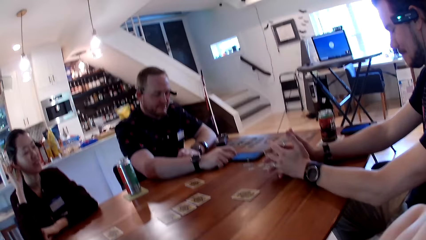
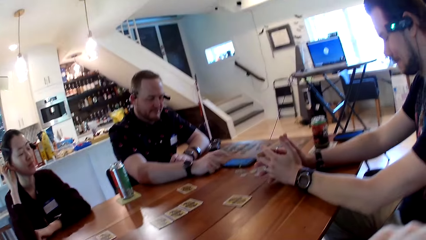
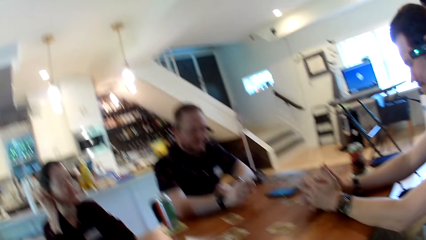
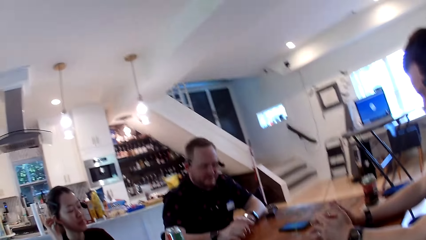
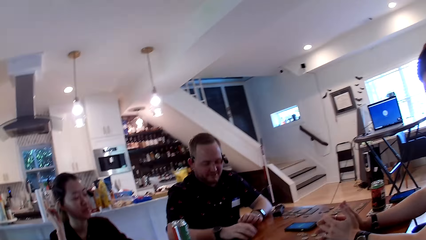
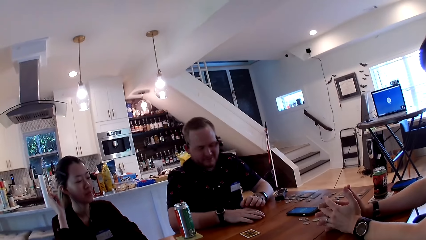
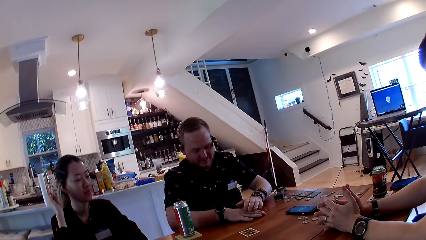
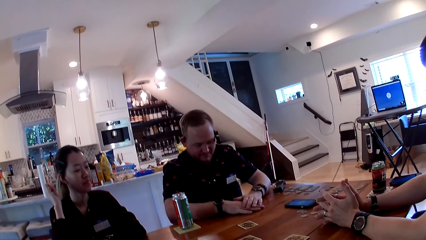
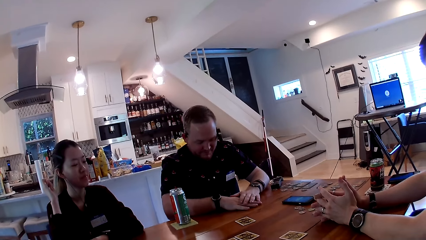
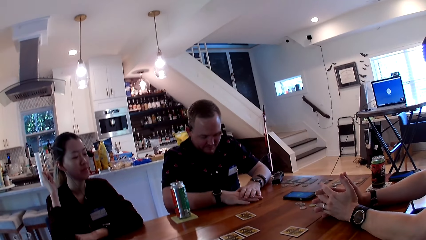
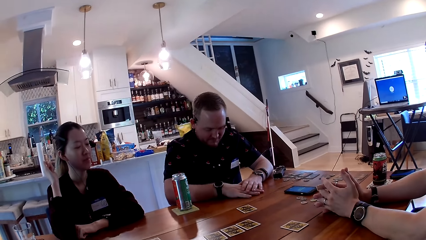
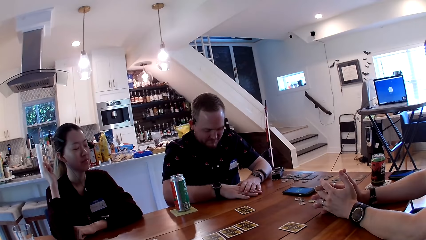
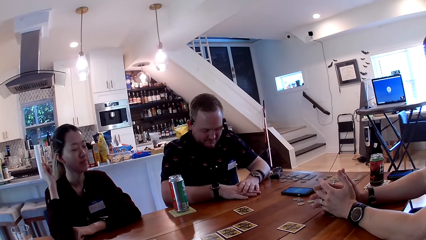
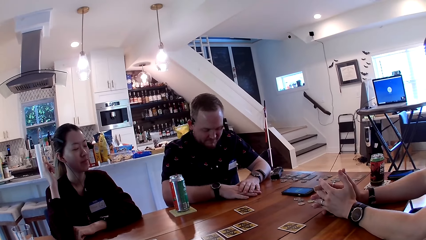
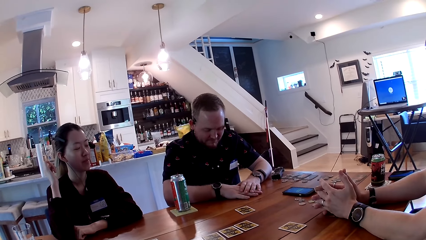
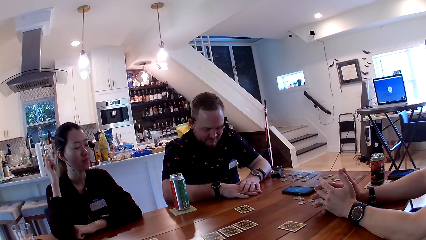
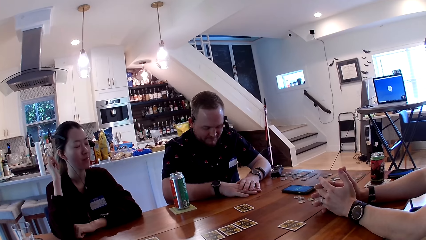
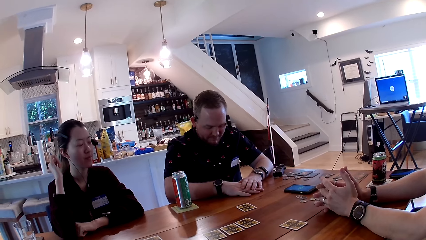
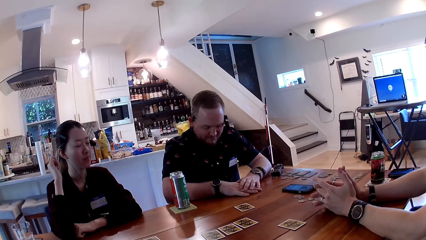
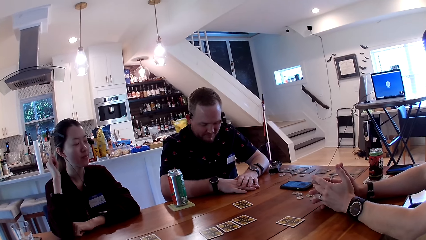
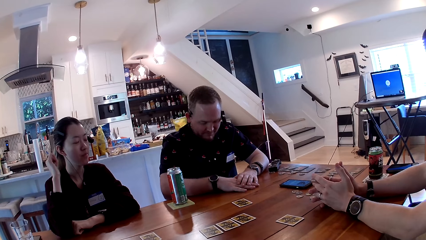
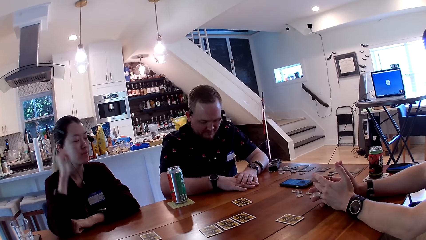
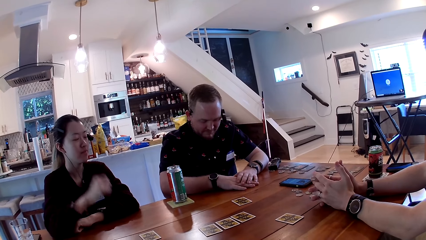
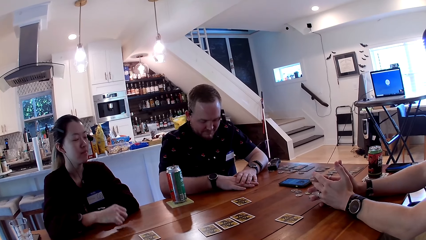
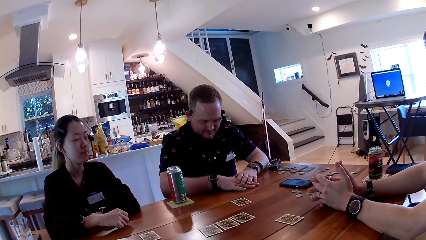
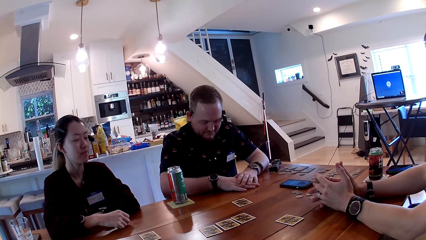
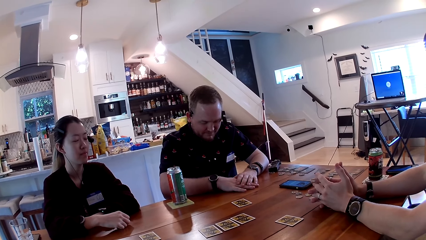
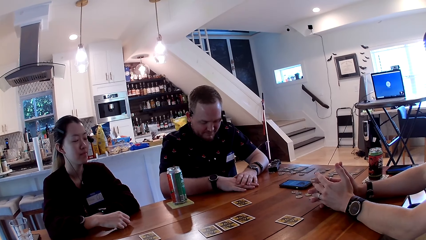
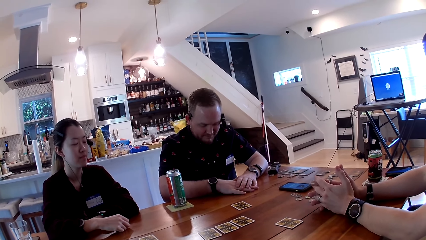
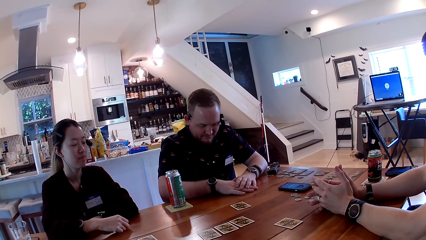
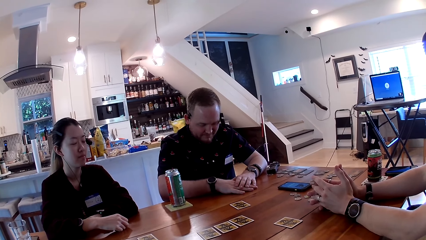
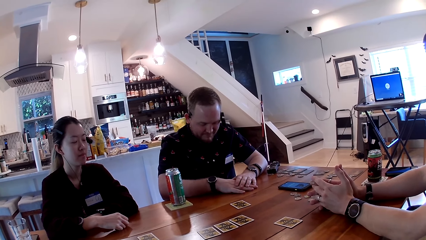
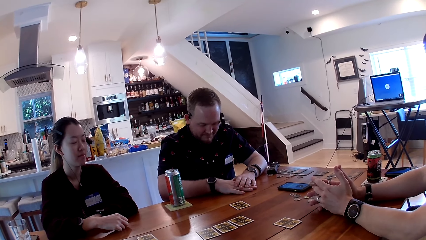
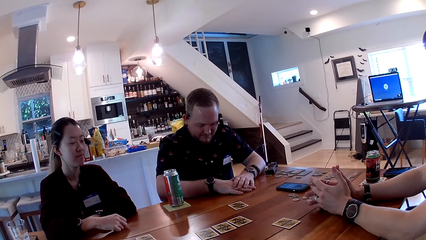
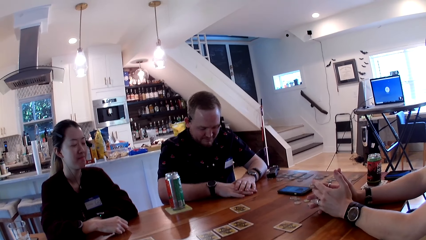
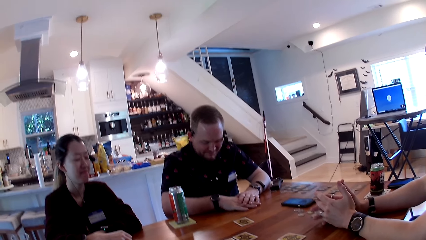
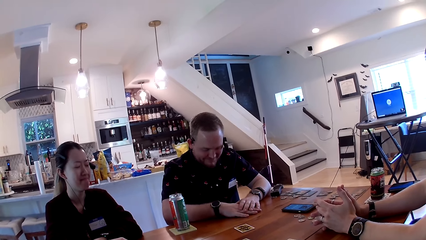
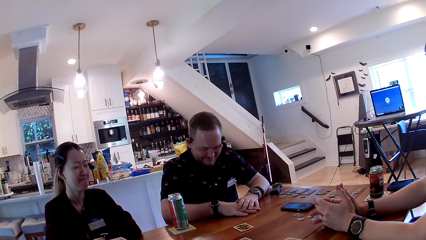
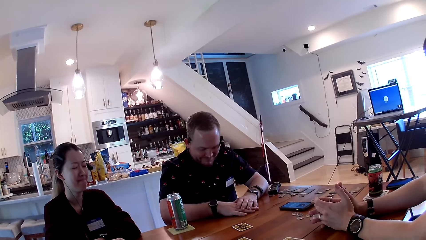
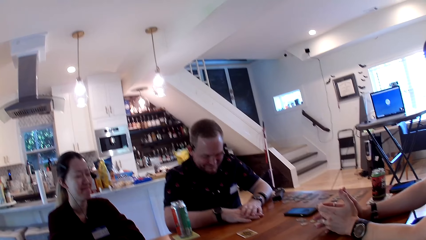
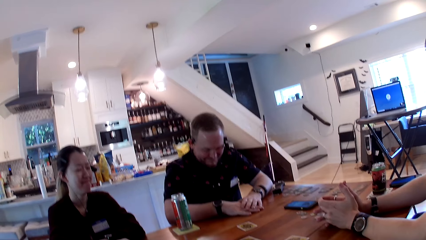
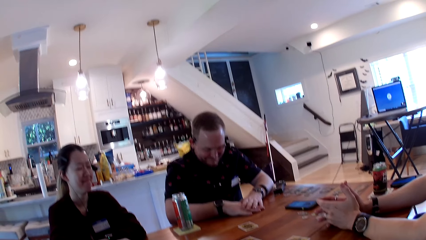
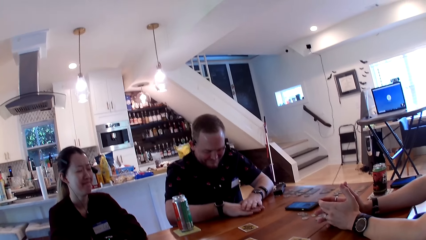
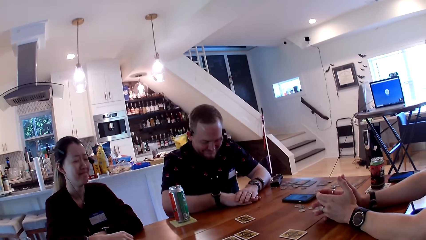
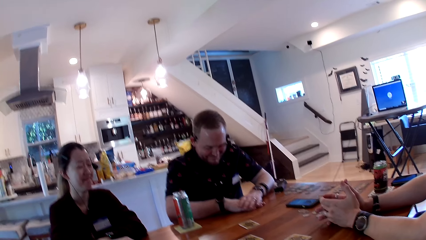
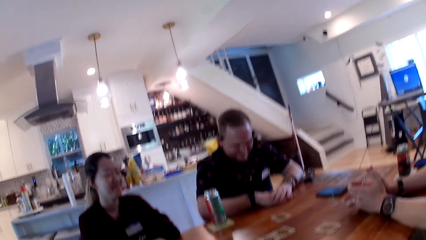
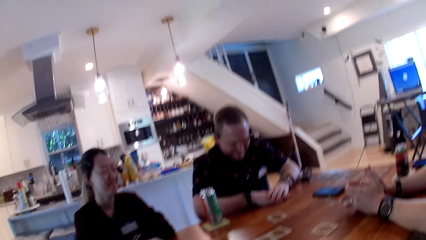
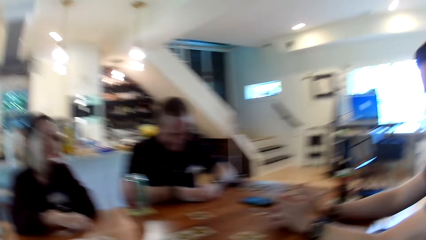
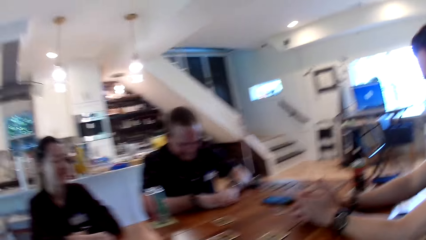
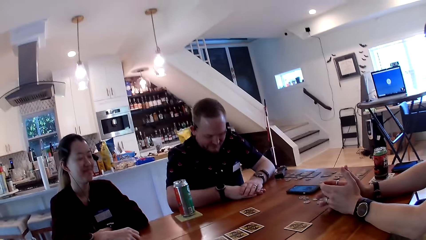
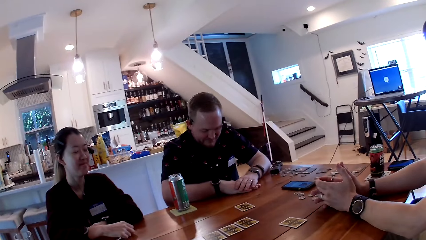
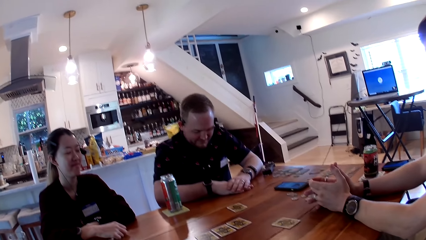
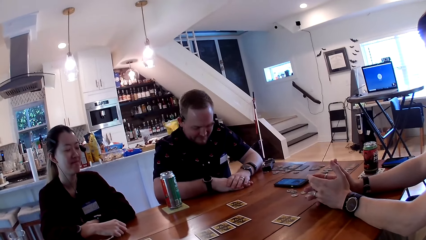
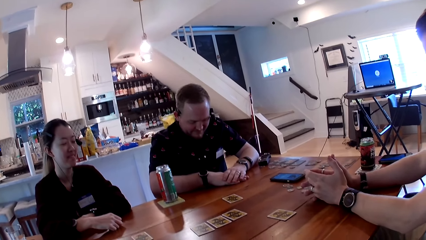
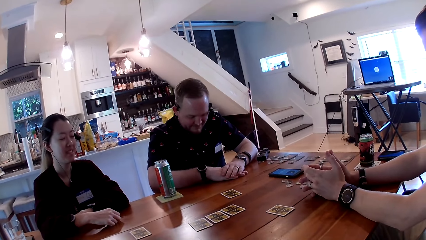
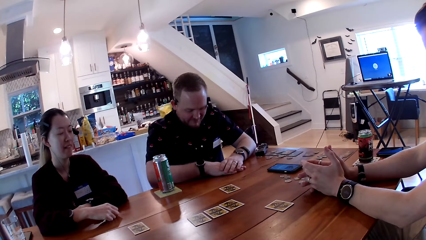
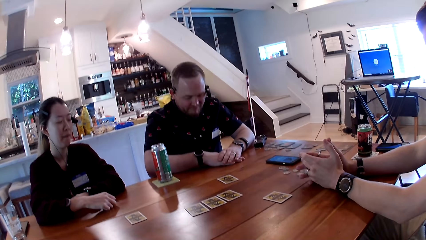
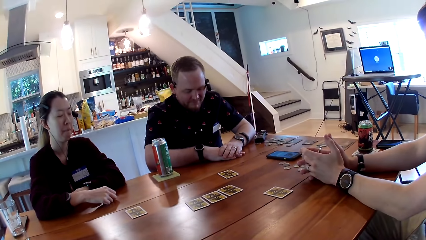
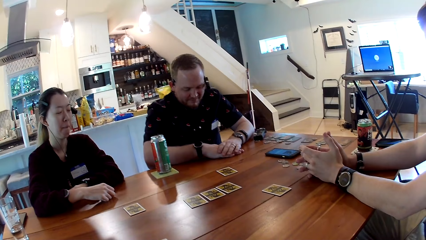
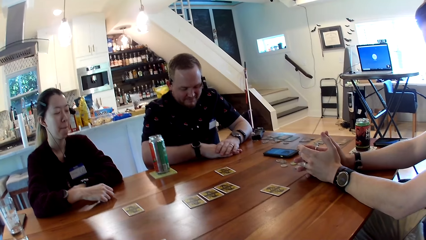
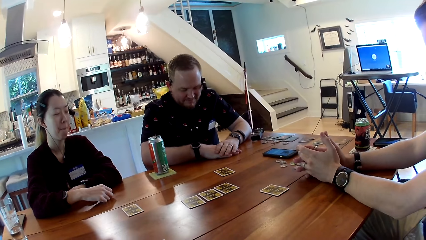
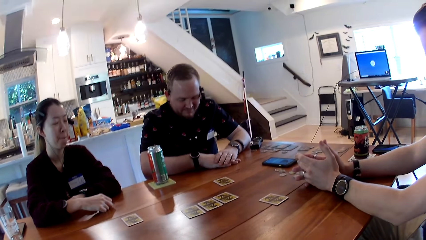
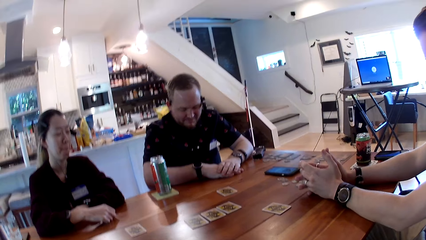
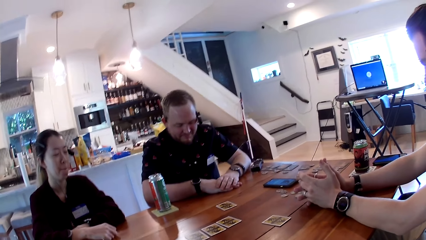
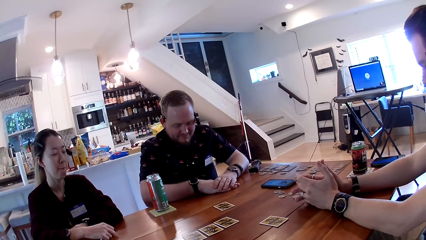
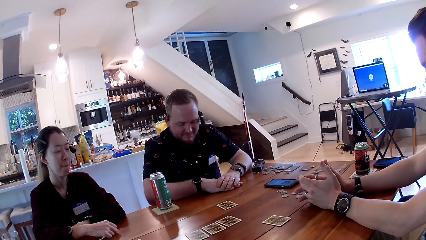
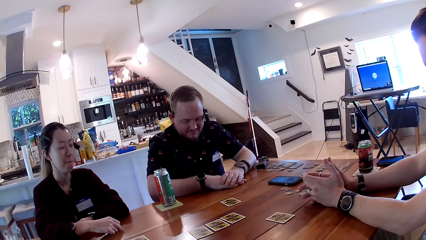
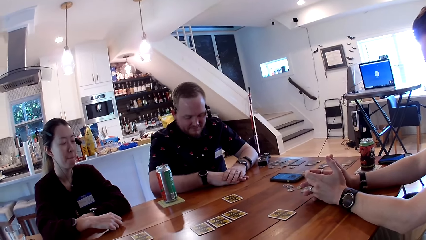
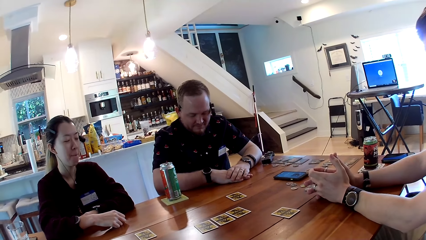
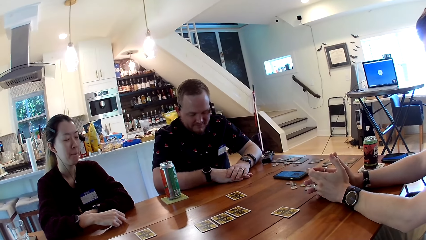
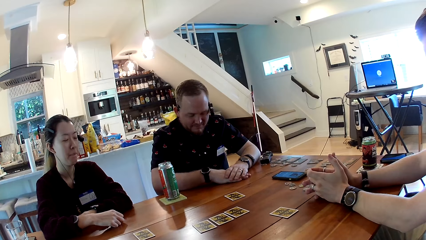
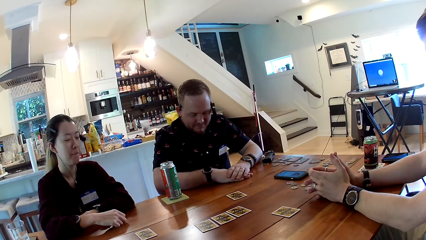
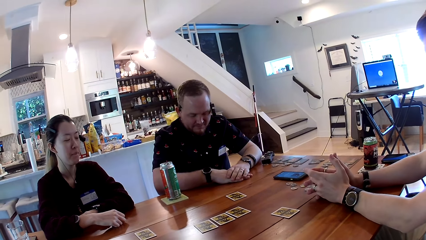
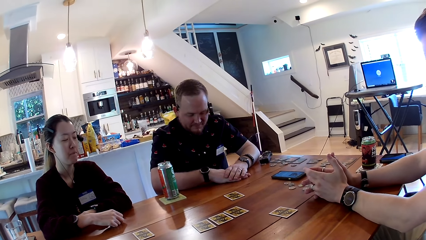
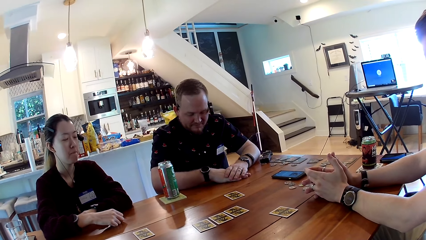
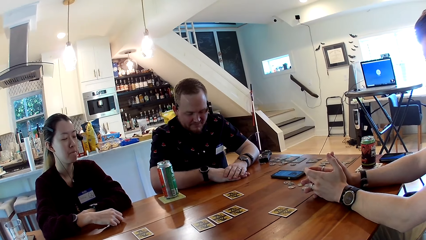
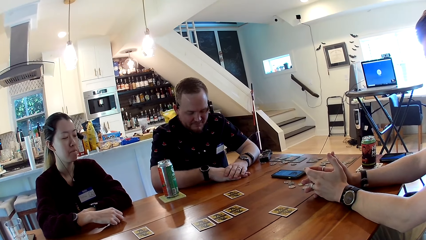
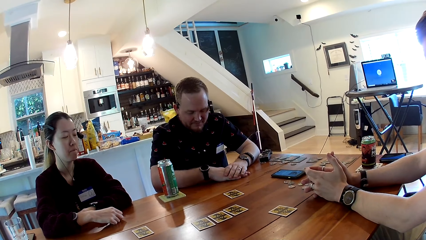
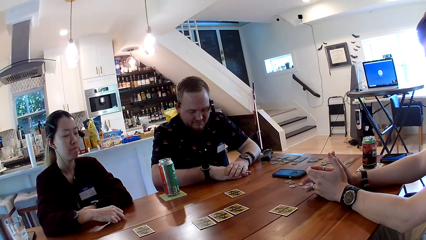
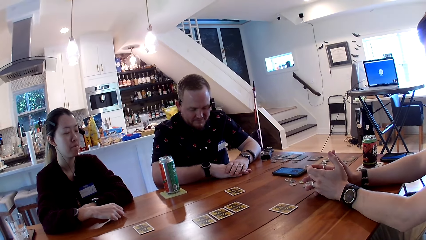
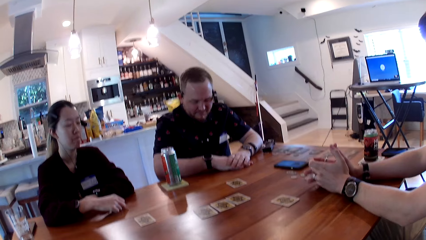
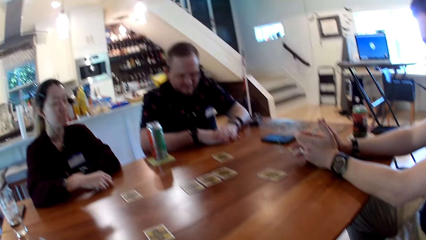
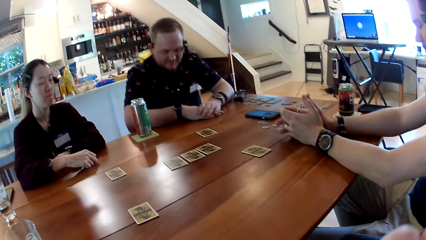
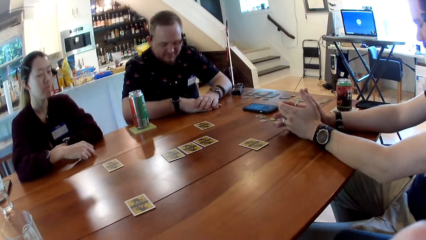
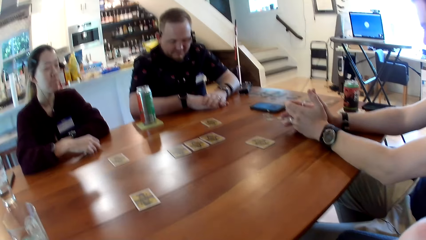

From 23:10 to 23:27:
The man operates the phone on the table with his right hand. The camera wearer interacts with another man, the woman and the first man.
